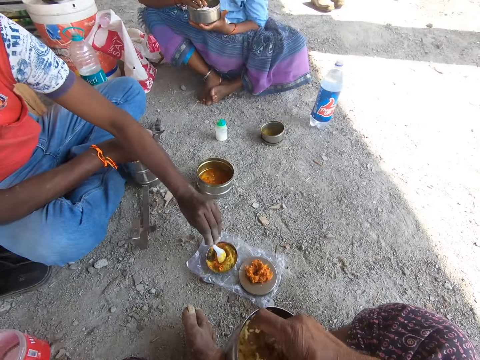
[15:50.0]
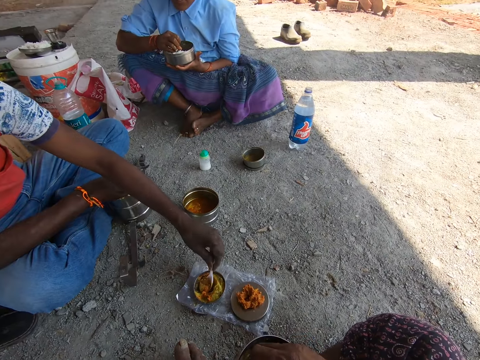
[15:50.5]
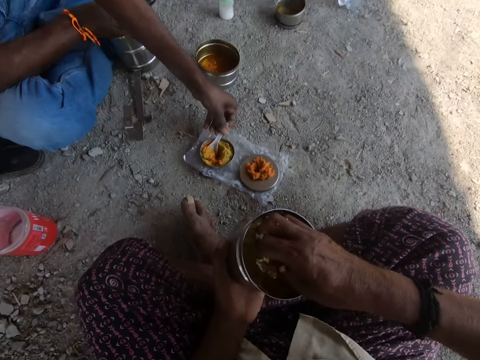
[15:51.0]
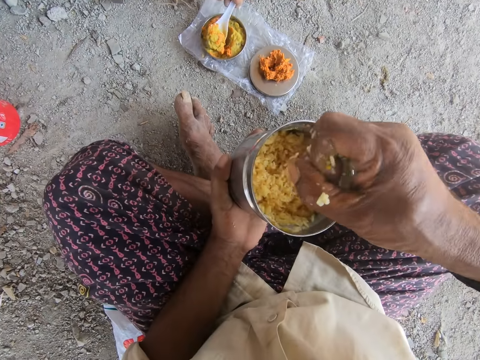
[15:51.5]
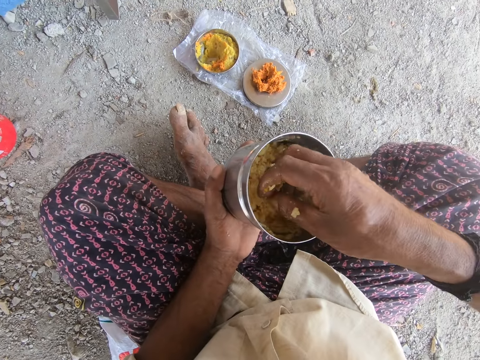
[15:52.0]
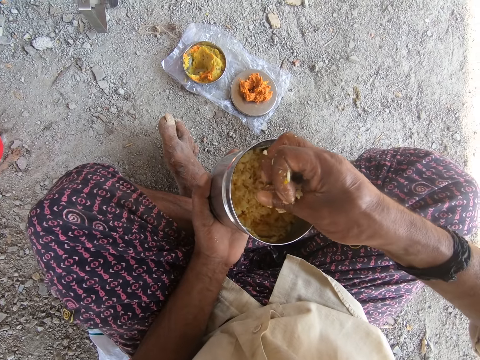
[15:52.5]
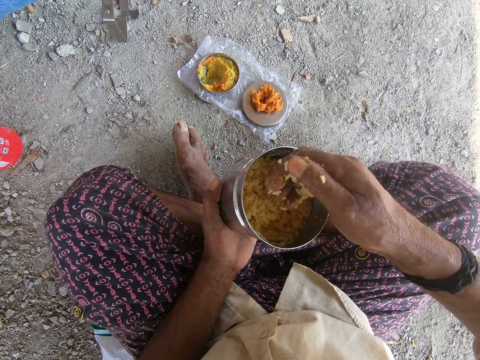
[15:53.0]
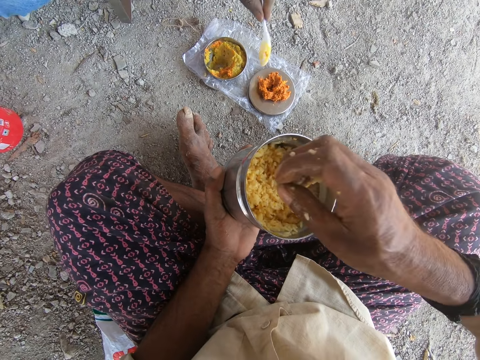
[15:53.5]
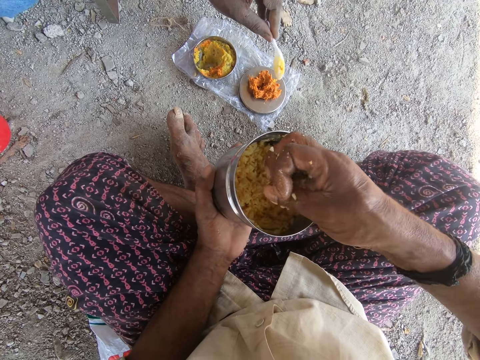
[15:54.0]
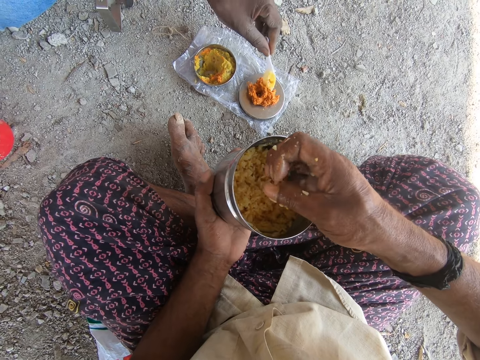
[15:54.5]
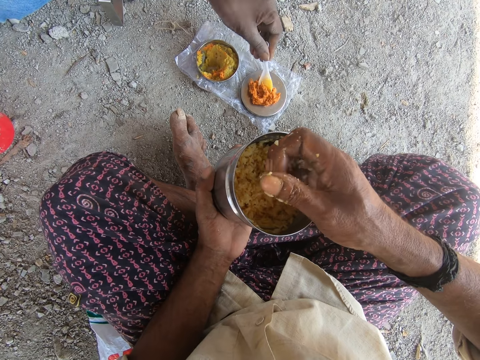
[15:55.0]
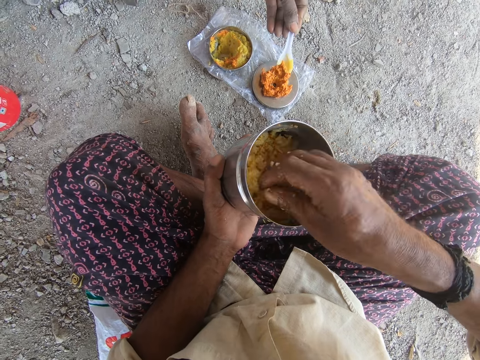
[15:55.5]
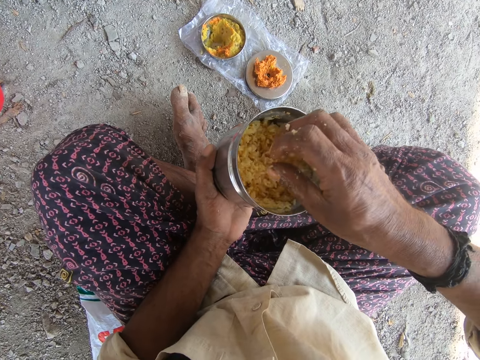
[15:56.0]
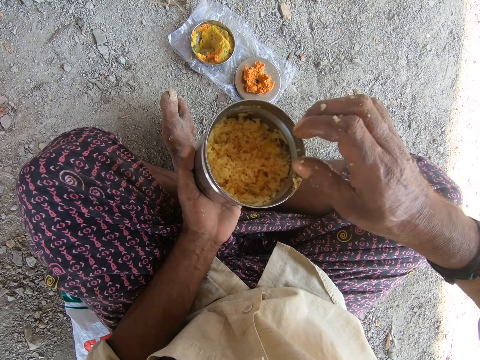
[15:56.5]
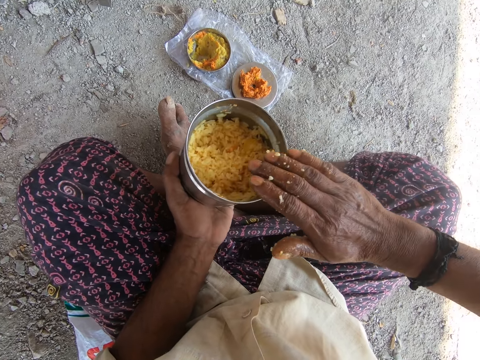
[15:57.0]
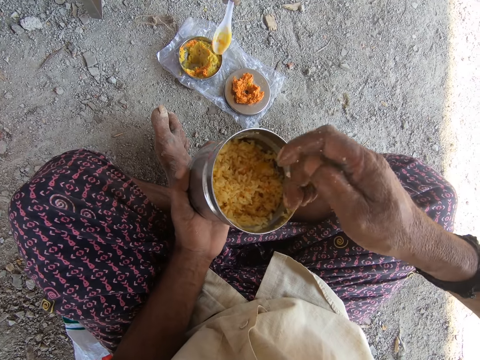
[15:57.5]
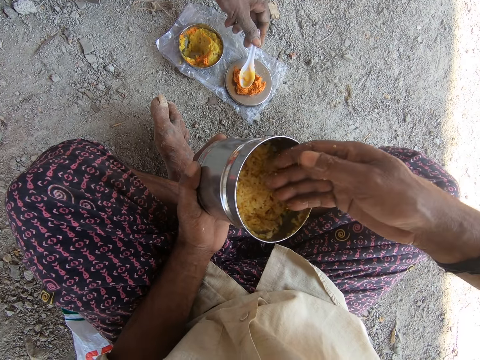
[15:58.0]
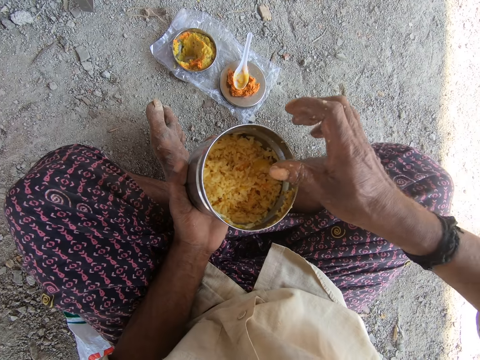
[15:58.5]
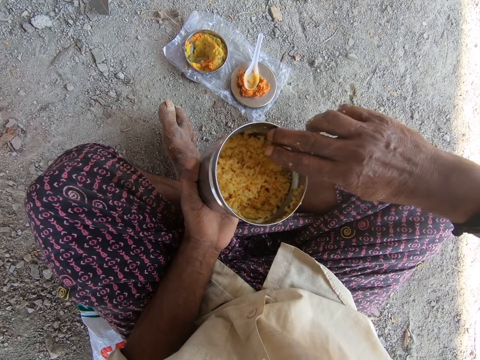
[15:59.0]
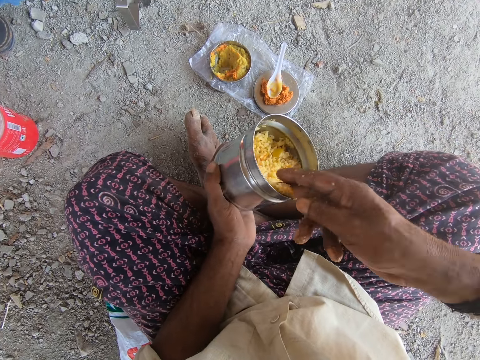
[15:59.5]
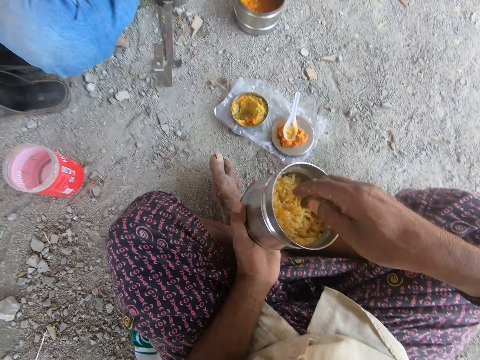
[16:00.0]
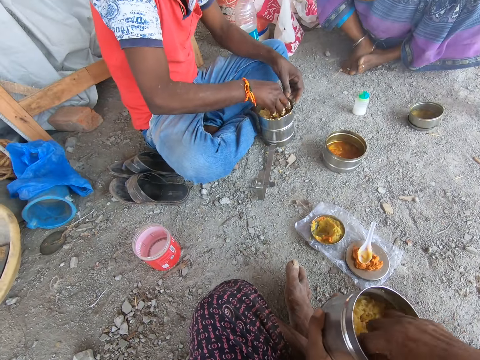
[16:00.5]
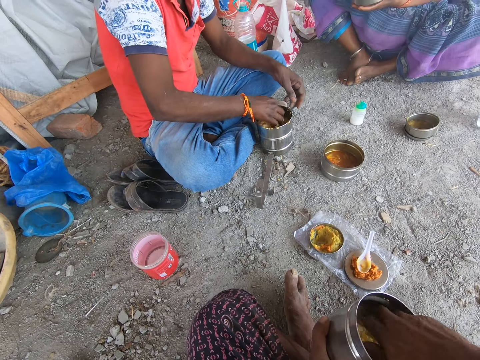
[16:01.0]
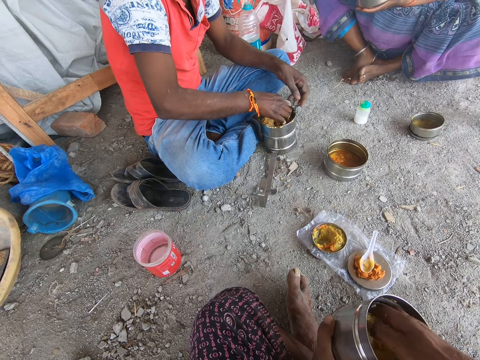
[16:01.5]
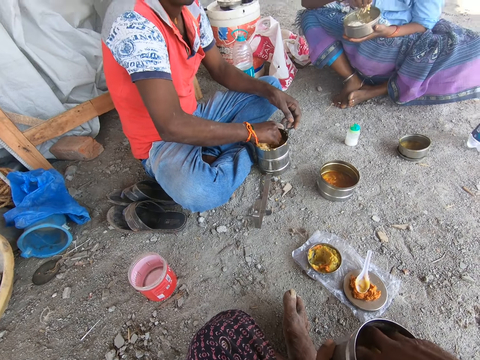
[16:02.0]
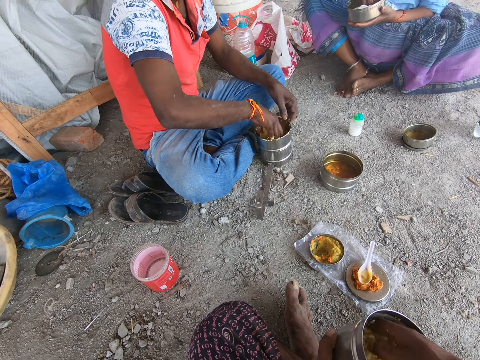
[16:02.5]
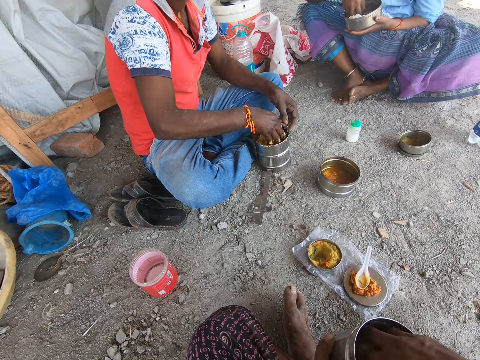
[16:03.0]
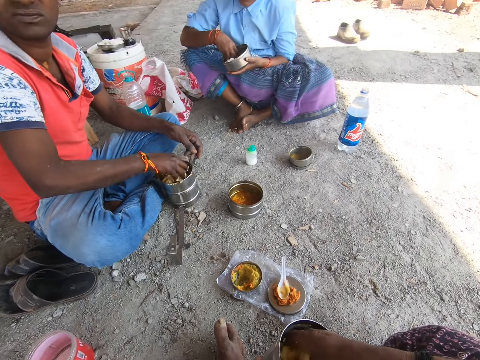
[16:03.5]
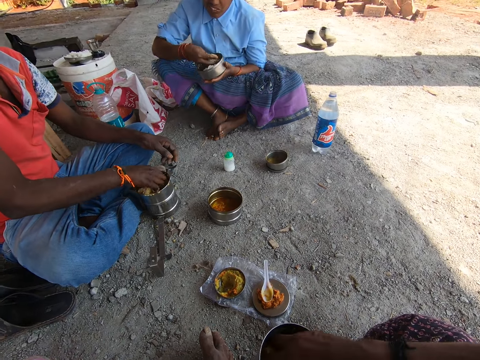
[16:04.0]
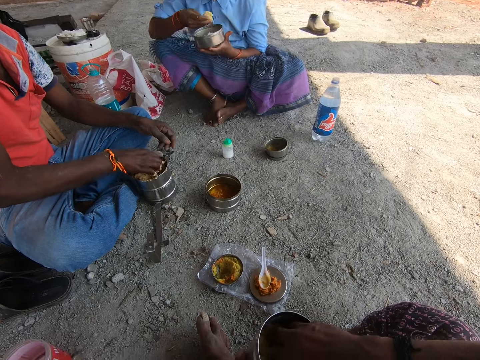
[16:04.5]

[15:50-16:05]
A person scoops food spice with a spoon. The camera wearer shakes off food particles from his hand. The person scoops the food spice with the spoon. The person places the spoon on the food spice tin. The camera wearer wipes his hand on a can. The person mixes the food in the tin.

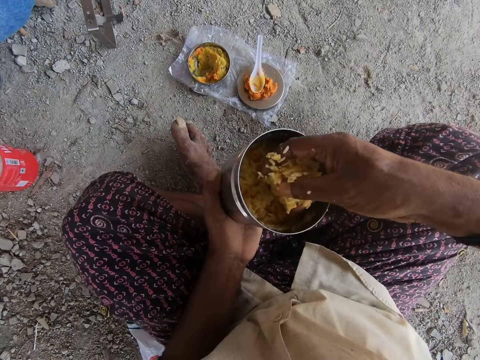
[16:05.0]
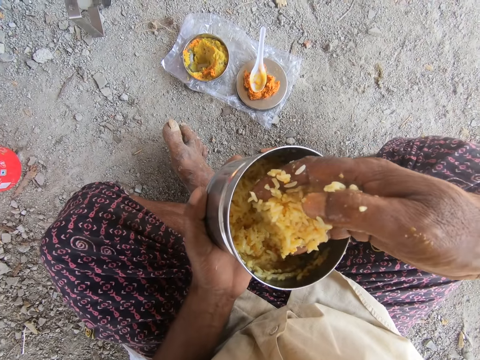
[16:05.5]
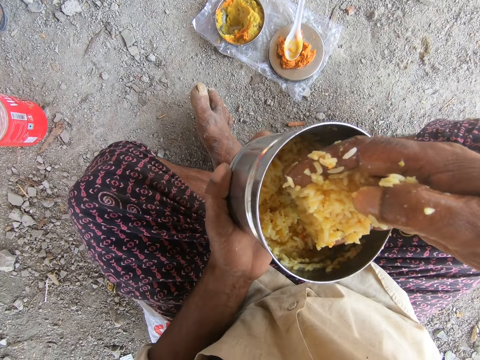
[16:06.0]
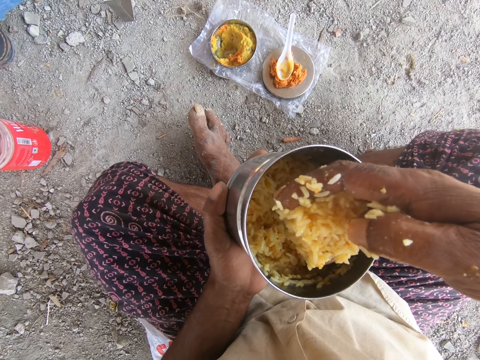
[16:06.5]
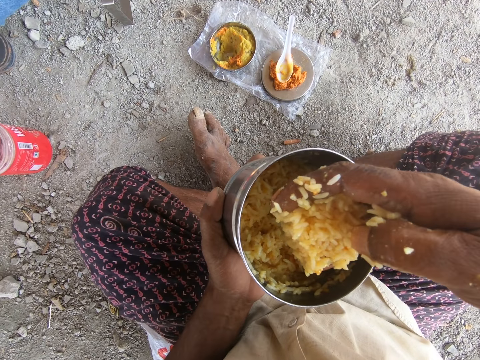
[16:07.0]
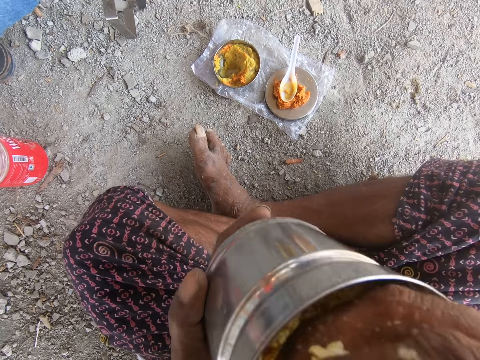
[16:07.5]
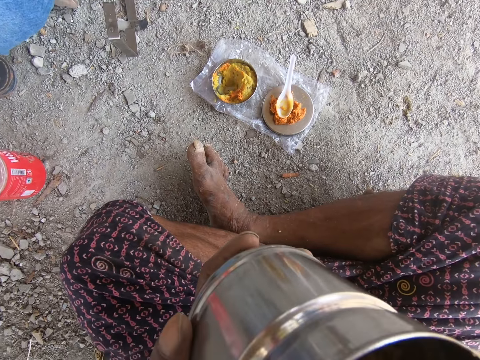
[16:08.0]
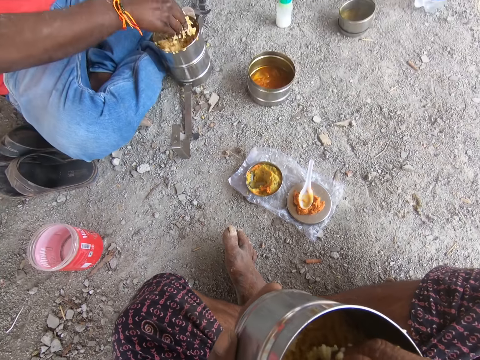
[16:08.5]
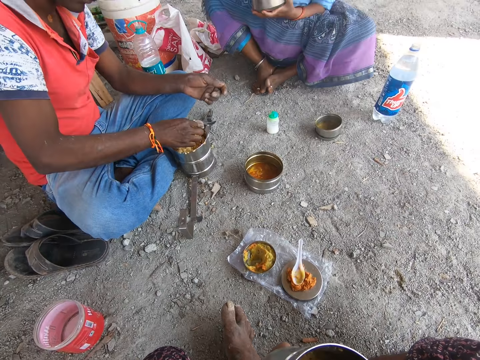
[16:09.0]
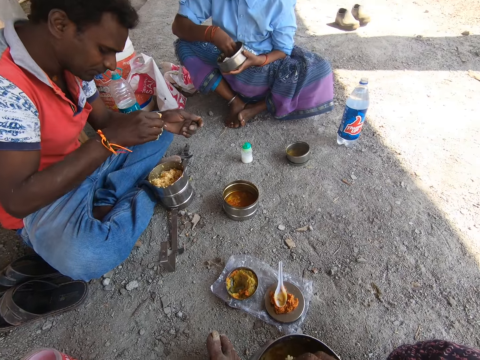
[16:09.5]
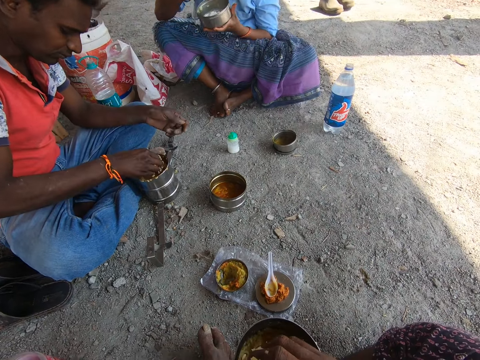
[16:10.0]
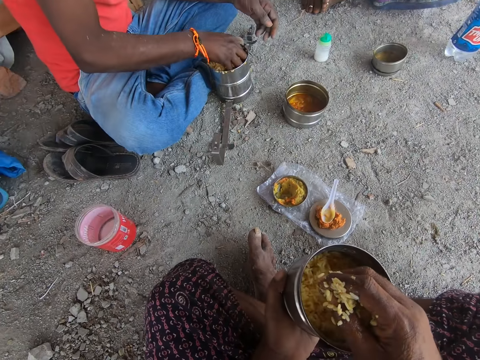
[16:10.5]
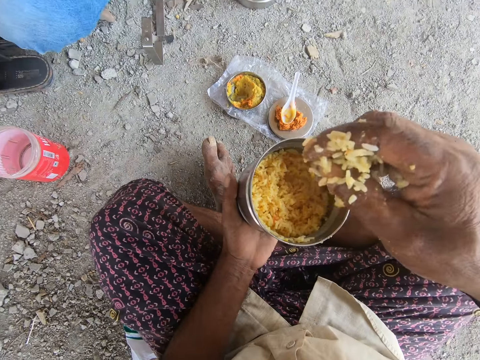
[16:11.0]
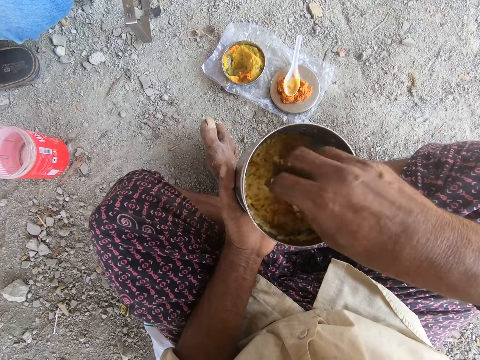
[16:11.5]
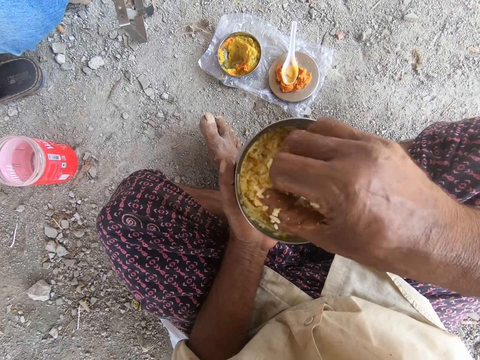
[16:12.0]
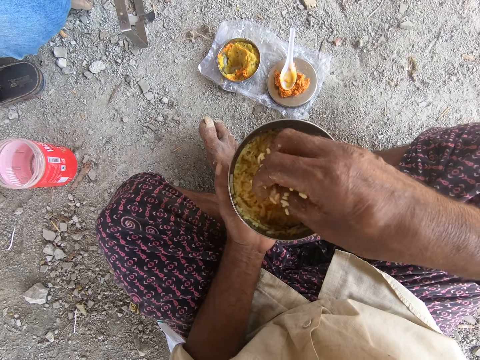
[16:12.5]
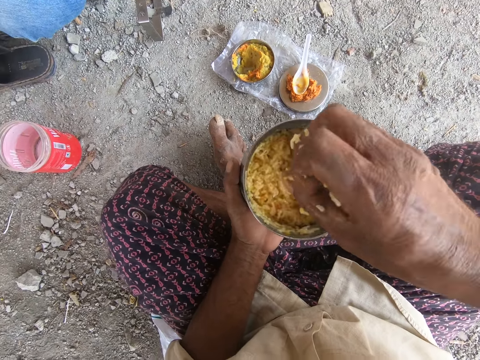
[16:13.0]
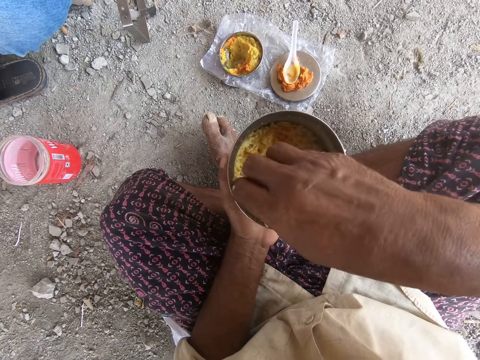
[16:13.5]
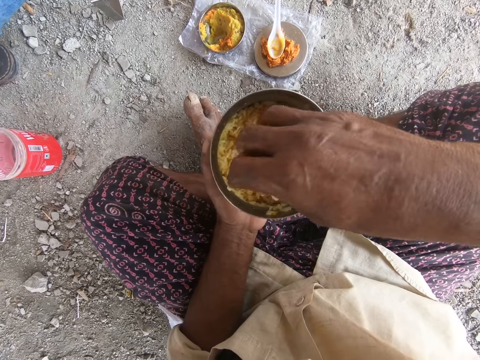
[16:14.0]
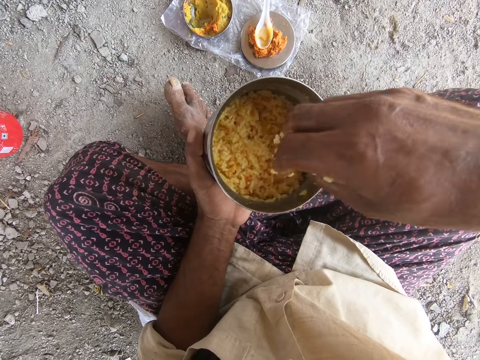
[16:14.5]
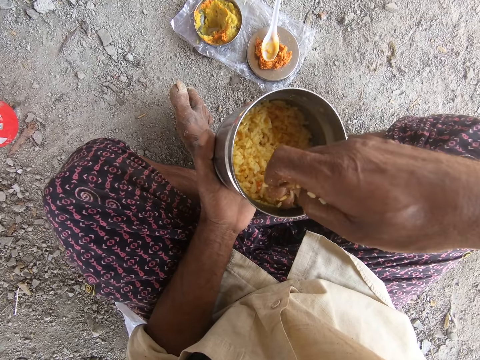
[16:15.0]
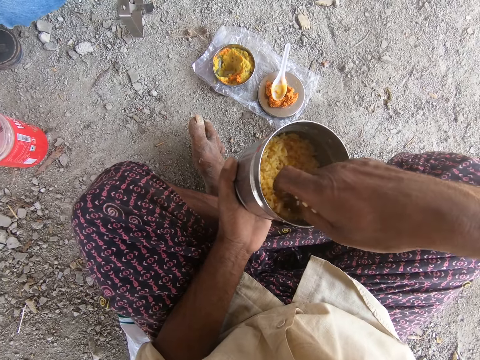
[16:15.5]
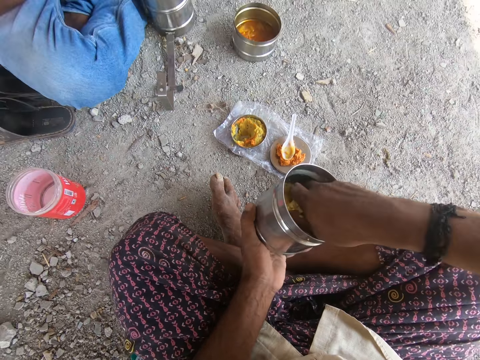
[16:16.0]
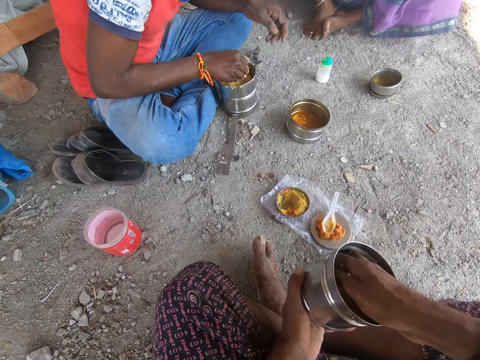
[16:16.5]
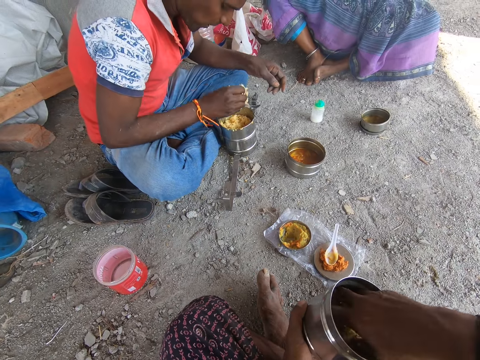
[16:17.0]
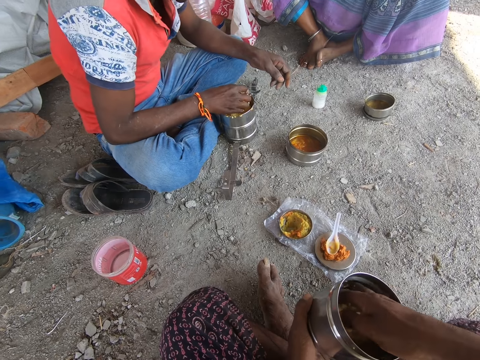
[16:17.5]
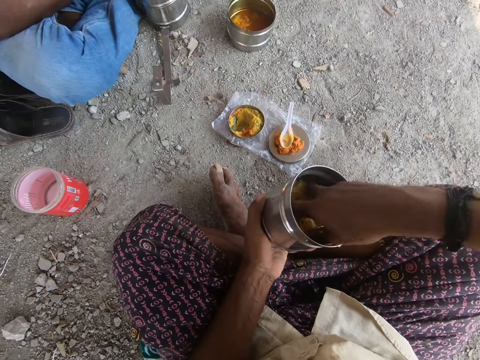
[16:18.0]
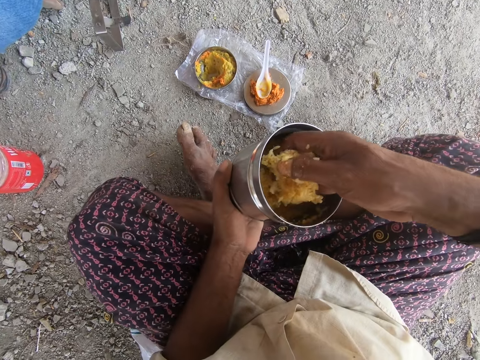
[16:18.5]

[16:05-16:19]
The camera wearer takes food from a can. He puts the food to his mouth. A person shakes food off his hand. The camera wearer shakes food off his hand. He mixes food in the can. The person shakes food off his hand.
